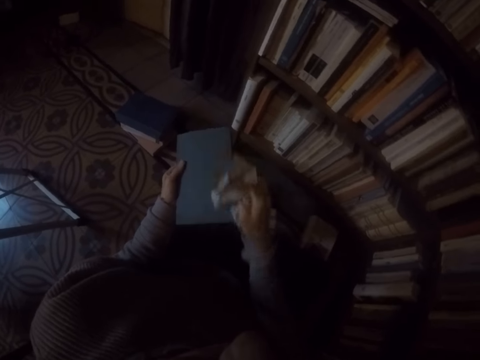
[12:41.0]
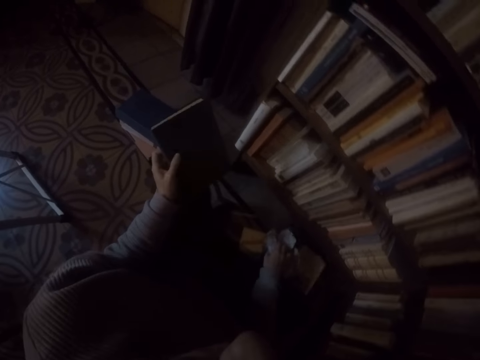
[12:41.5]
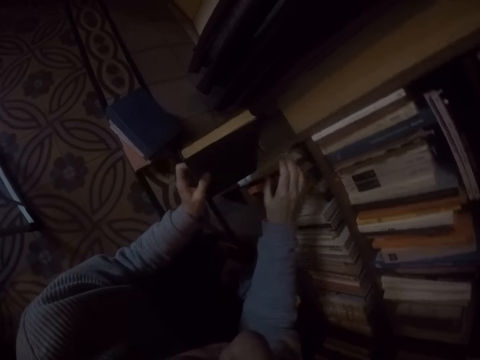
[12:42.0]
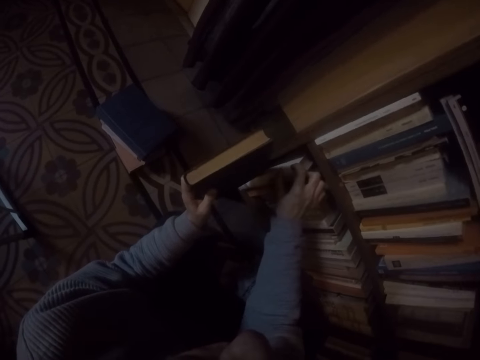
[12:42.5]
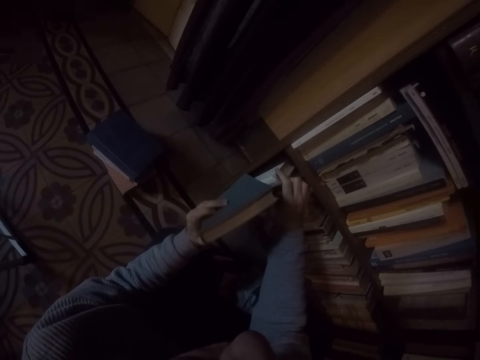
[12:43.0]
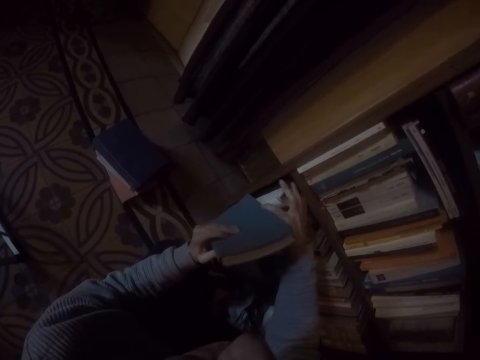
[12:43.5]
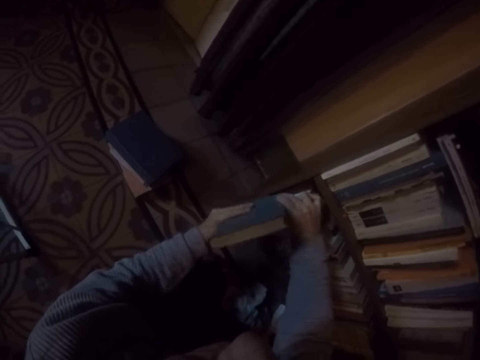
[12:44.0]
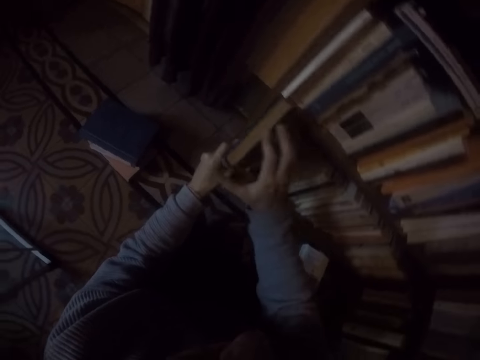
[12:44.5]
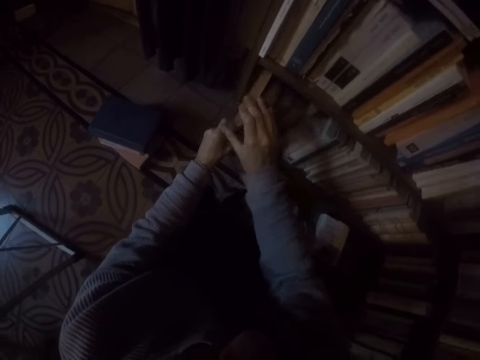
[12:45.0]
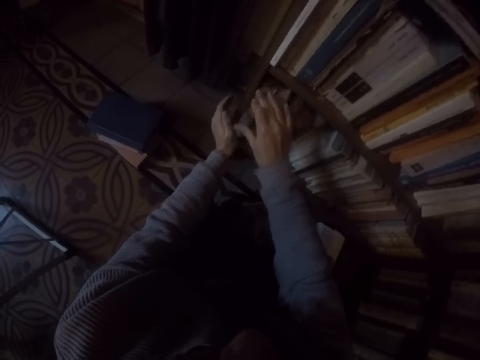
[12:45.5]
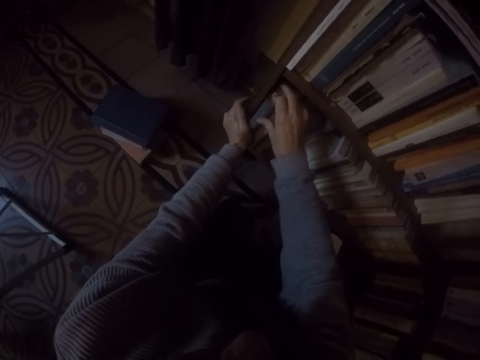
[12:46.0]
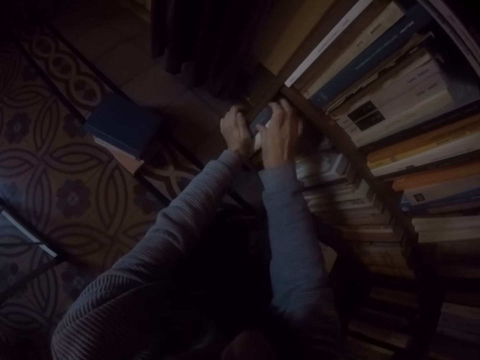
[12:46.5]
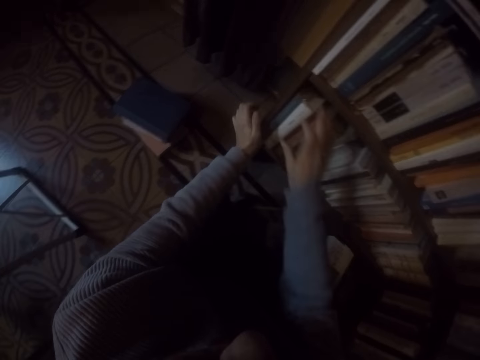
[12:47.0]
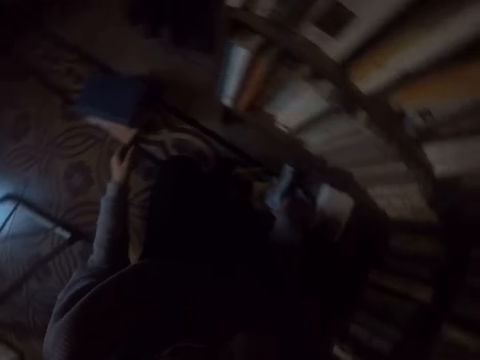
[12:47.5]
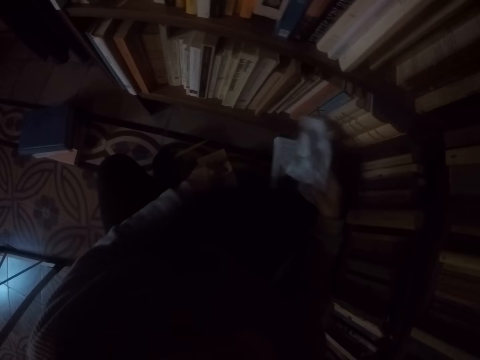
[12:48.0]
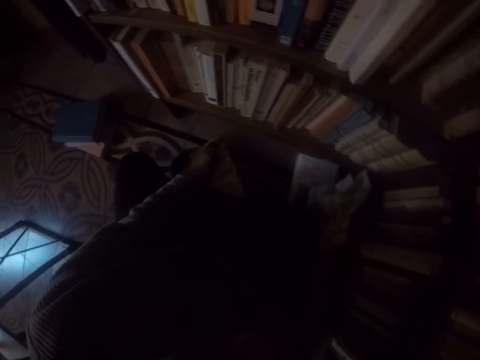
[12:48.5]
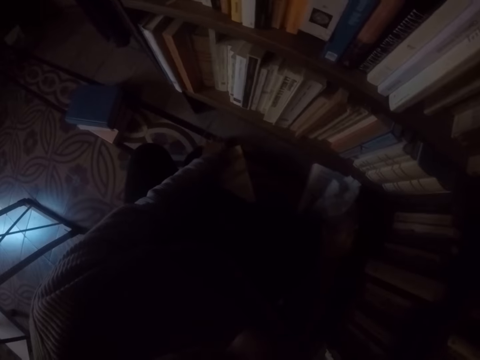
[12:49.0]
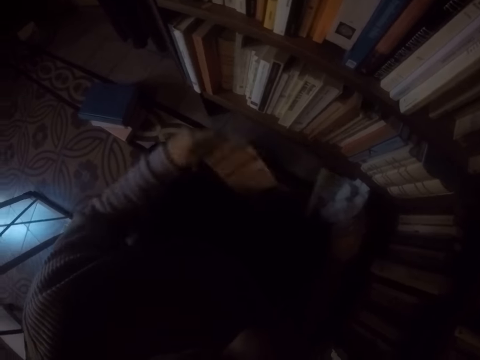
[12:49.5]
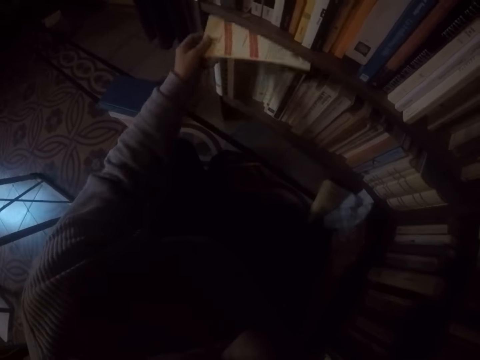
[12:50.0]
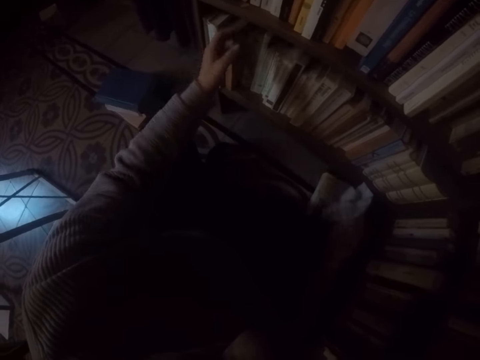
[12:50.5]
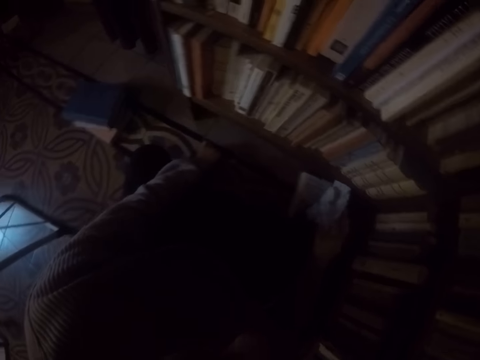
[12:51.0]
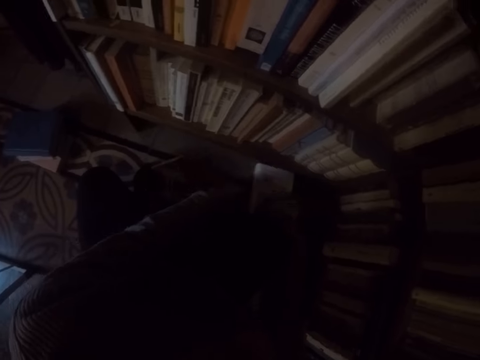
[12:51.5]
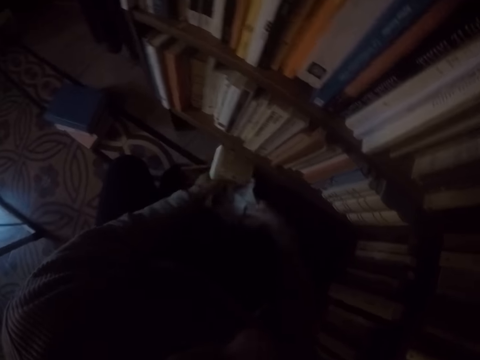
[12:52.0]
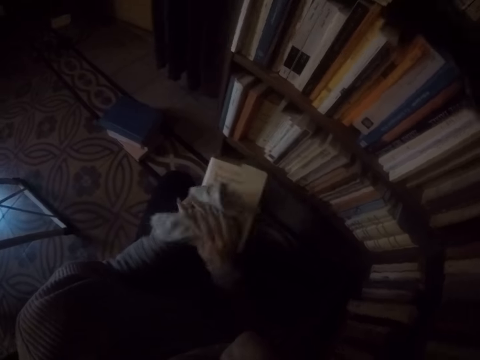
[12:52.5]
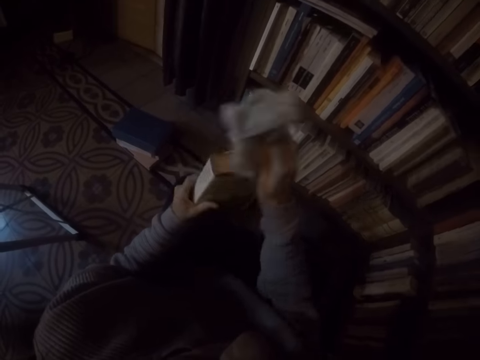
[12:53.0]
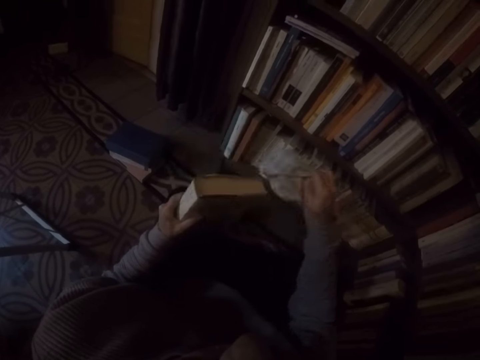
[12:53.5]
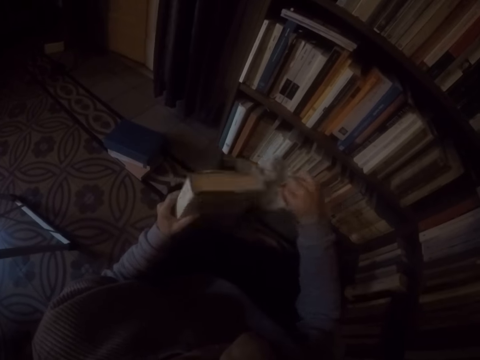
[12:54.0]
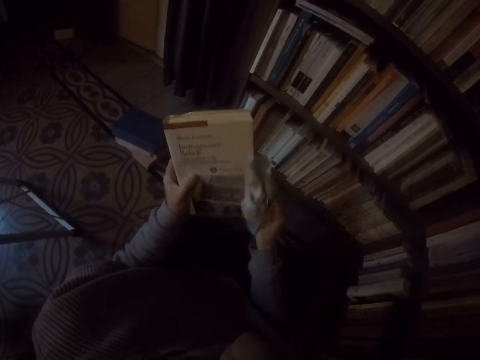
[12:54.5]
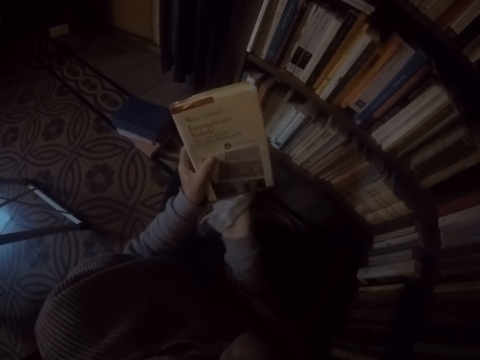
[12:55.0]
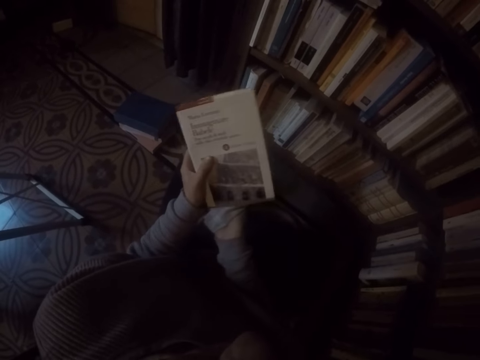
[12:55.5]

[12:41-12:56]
The camera wearer drops the rag in her right hand on the ground. She places the book in her left hand into the shelf in between others. She adjusts the books in the shelf with her right hand. She picks up the rag on the ground with her right hand. She picks a paper on the ground with her left hand. She places the paper in her left hand into the shelf on the books. She picks a book on the ground with both hands. She wipes the book in her left hand with the rag in her right hand.

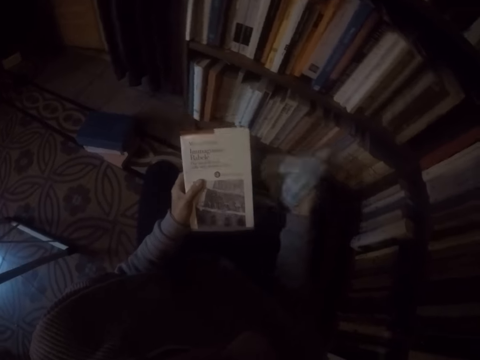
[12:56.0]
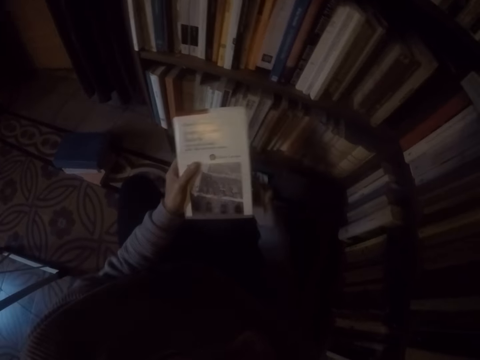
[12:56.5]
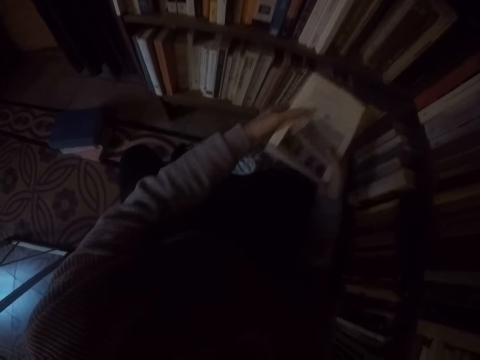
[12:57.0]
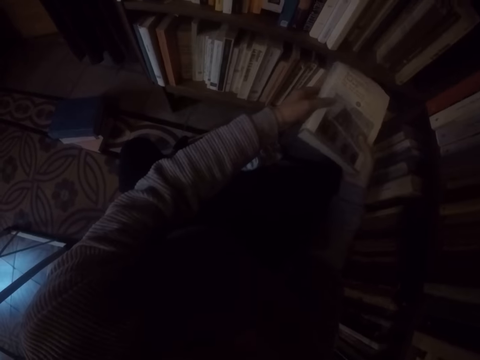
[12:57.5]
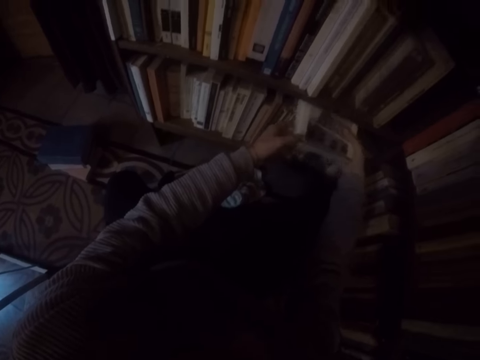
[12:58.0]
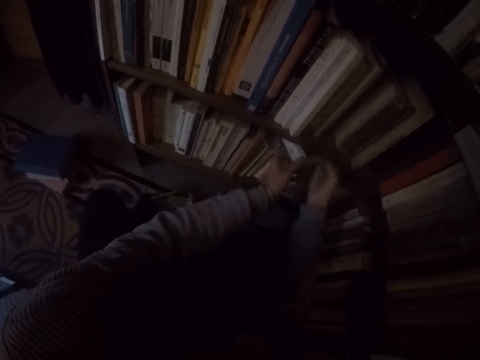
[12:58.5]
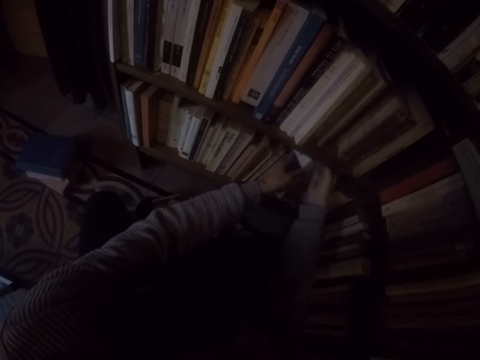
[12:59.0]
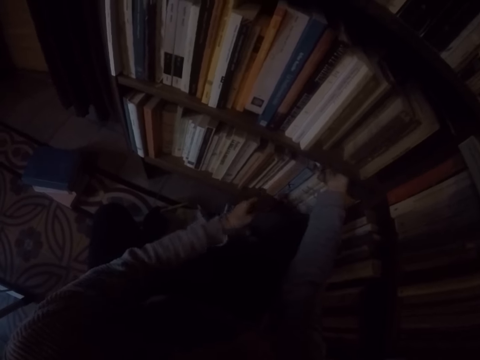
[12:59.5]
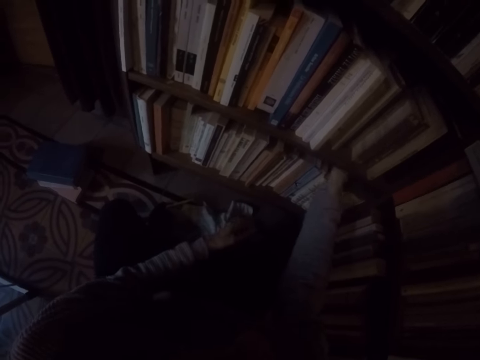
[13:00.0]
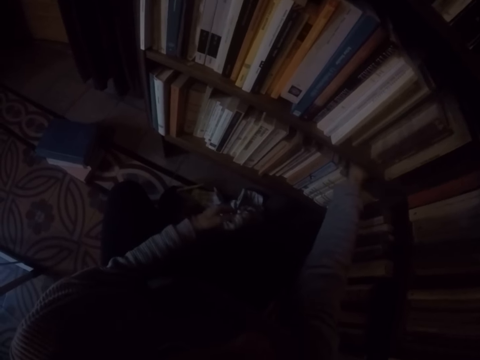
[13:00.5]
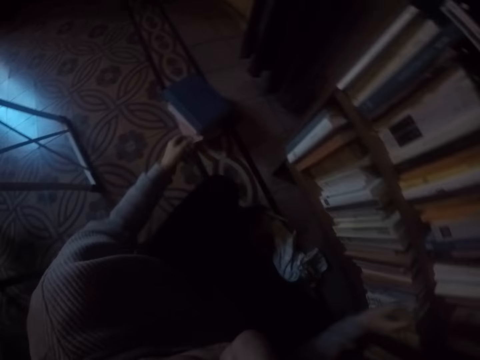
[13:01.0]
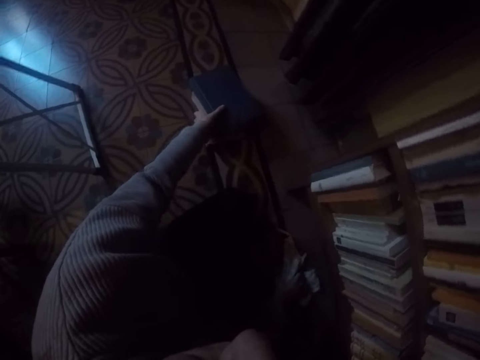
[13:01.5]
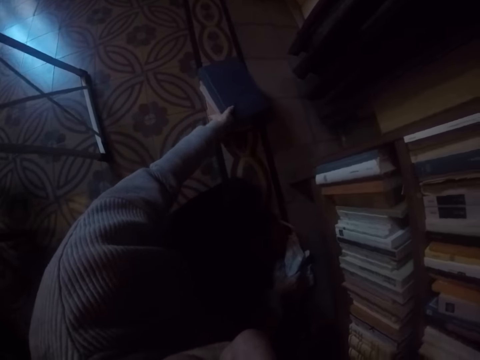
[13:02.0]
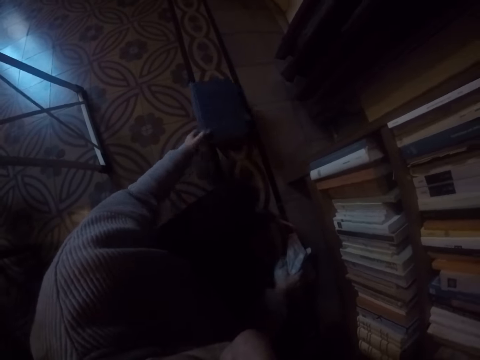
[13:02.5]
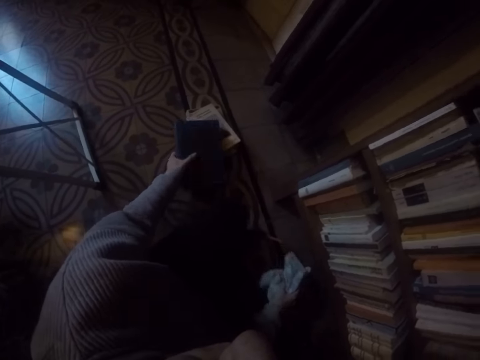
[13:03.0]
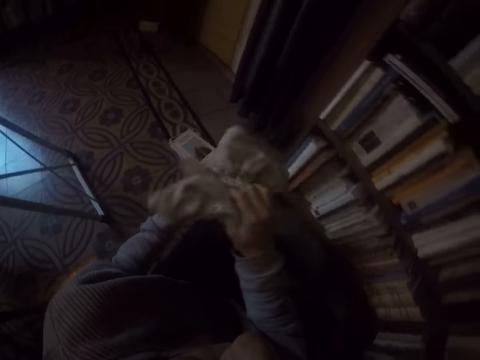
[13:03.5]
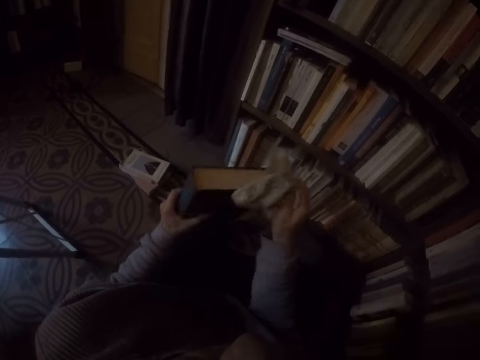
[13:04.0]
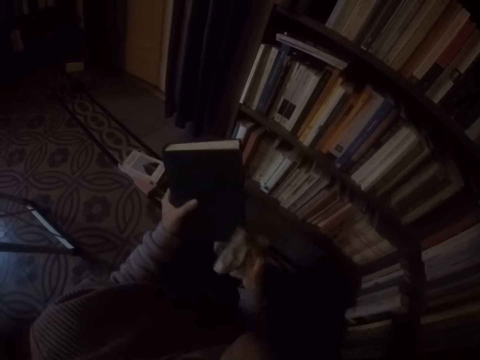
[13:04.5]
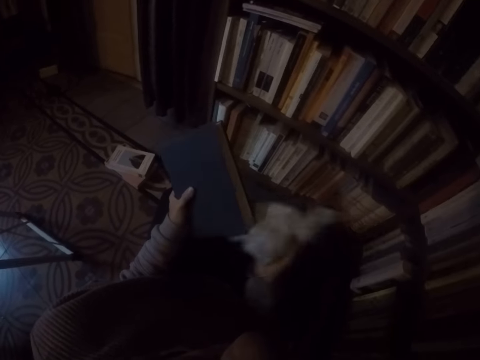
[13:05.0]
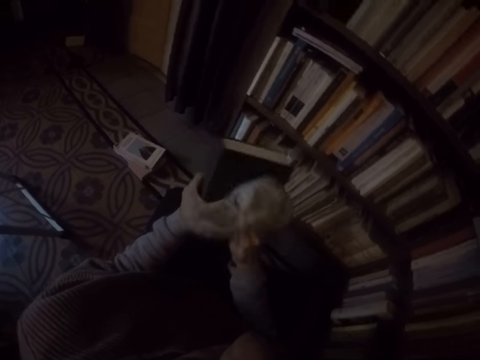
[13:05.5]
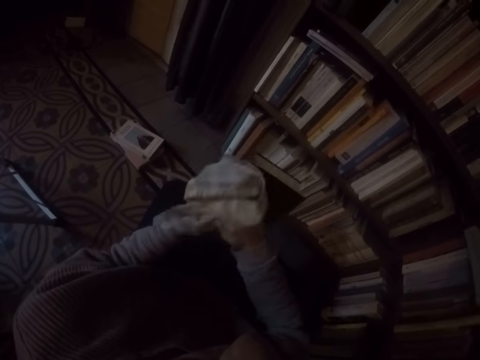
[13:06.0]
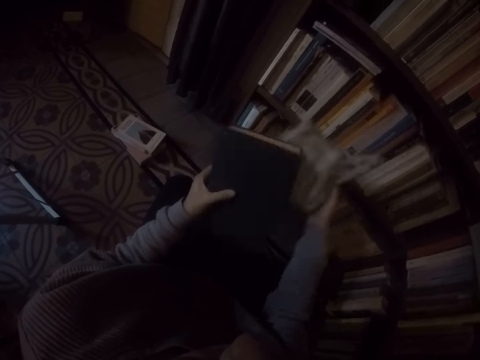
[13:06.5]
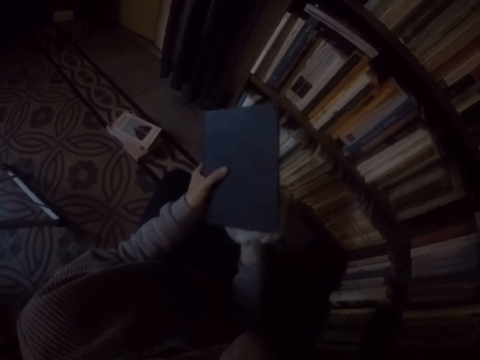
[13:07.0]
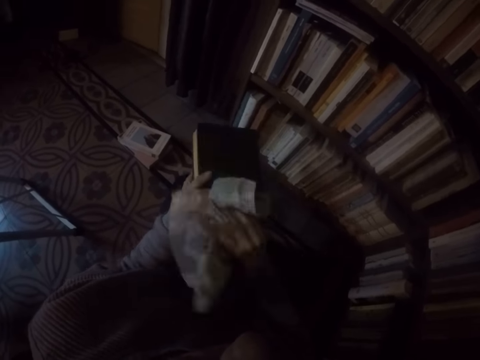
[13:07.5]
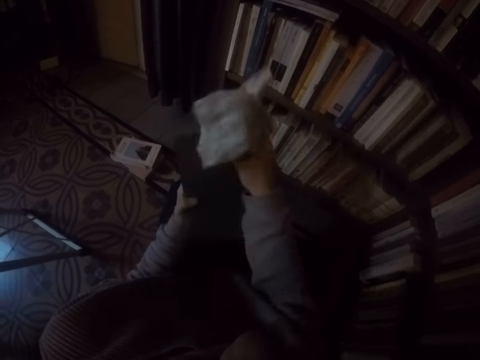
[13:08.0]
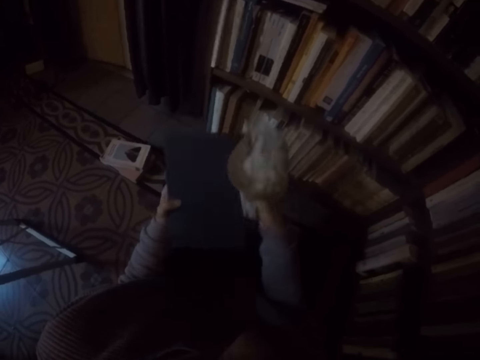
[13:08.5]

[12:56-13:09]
The camera wearer drops the rag in her right hand on the ground. She passes the book in her left hand to her right hand. She places the book in both hands into the shelf on other books. She picks up the rag on the ground with her right hand. She picks a book on the ground with her left hand. She wipes the book in her left hand with the rag in her right hand.
